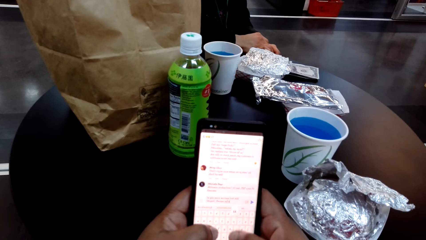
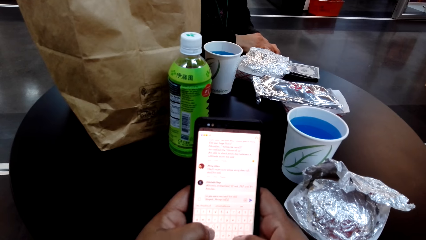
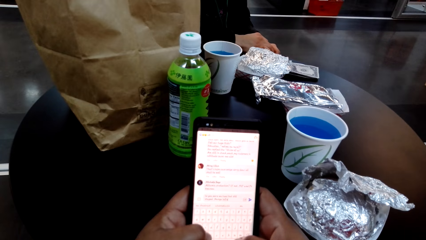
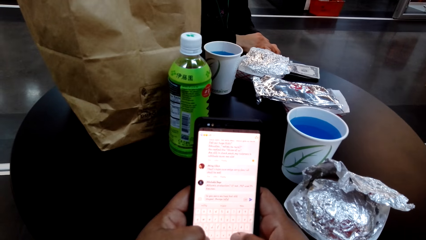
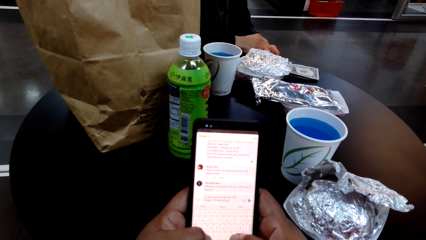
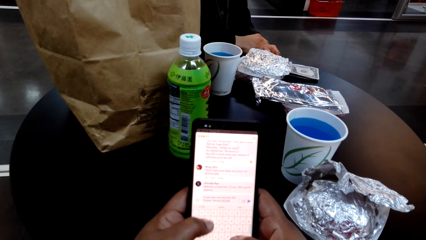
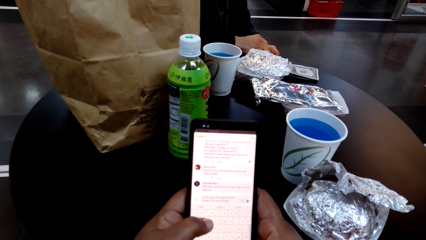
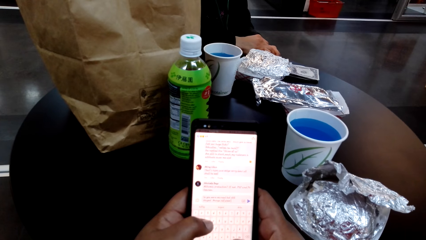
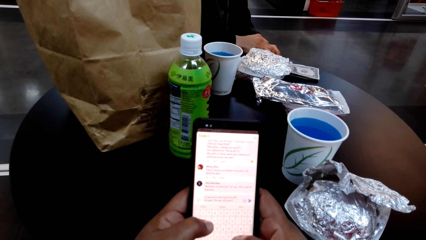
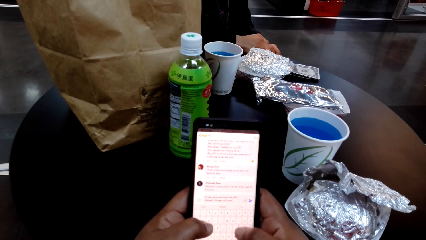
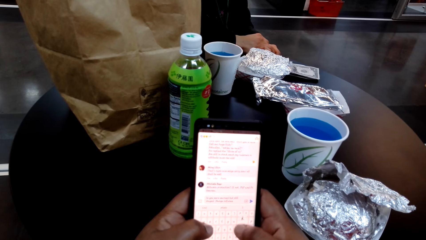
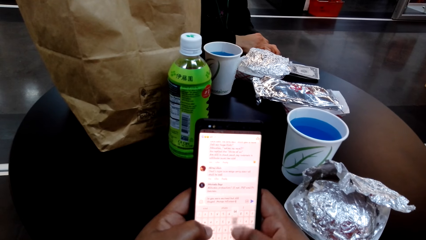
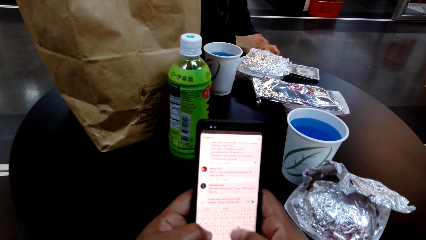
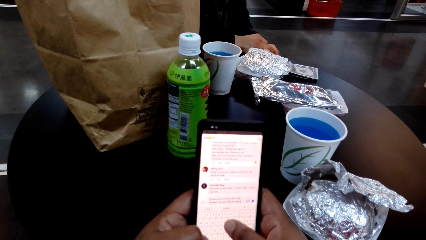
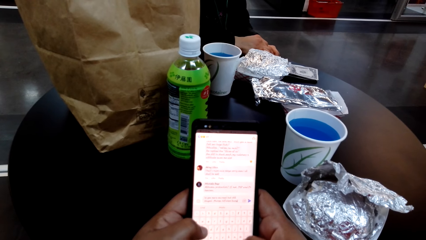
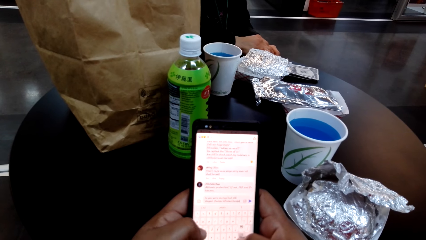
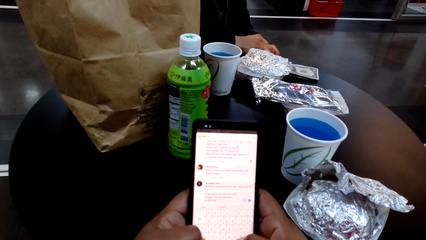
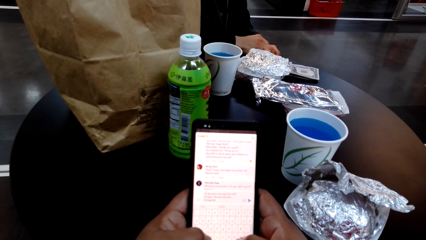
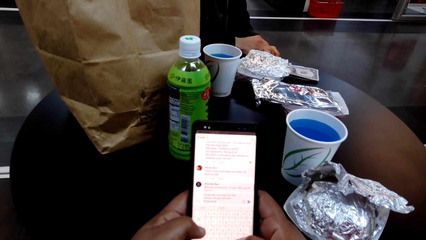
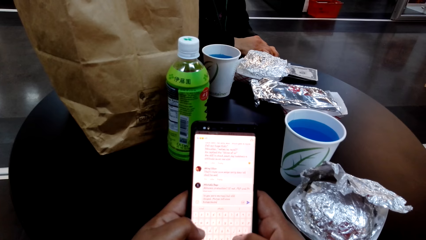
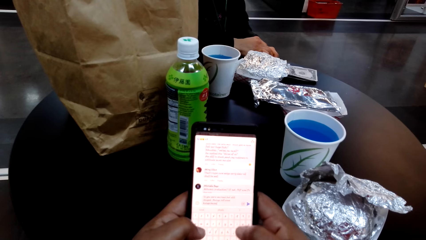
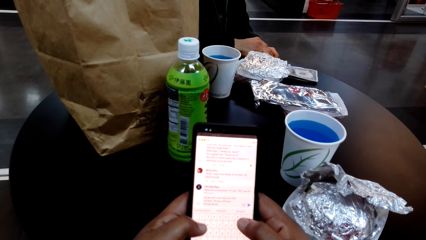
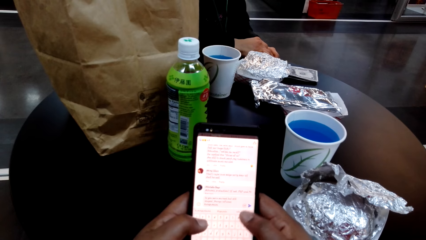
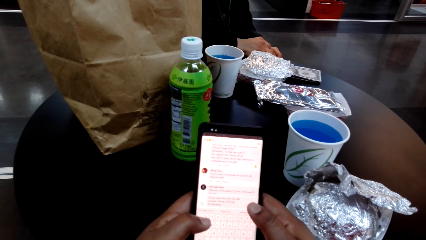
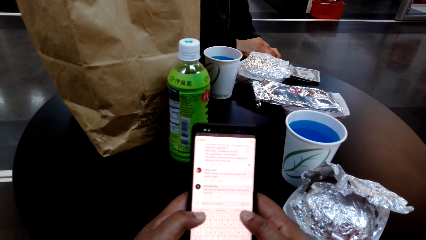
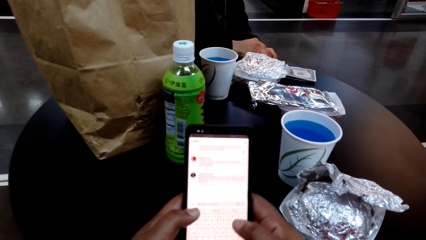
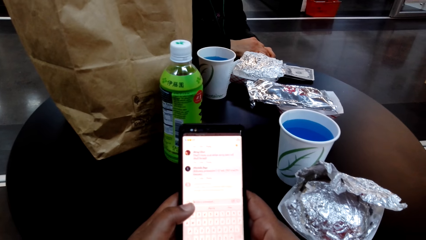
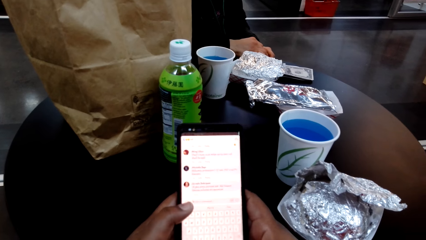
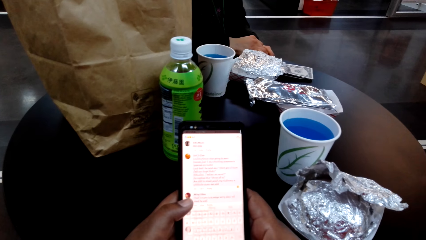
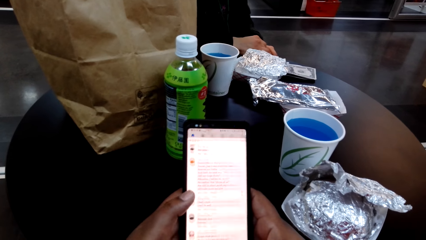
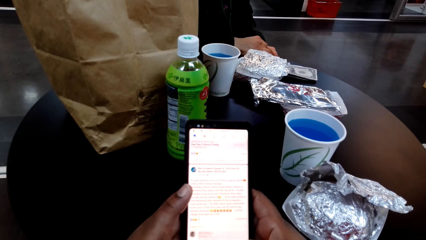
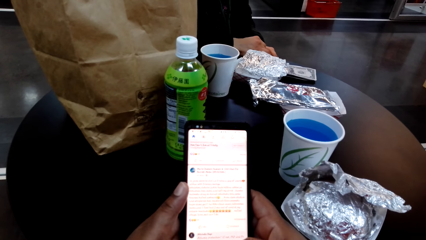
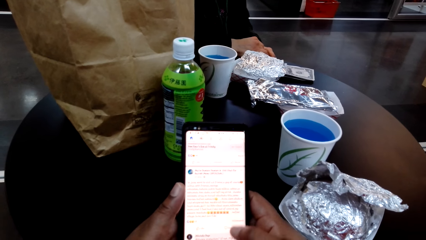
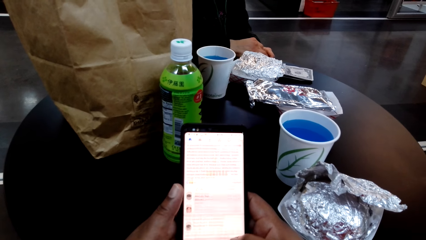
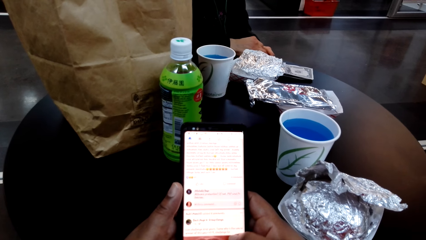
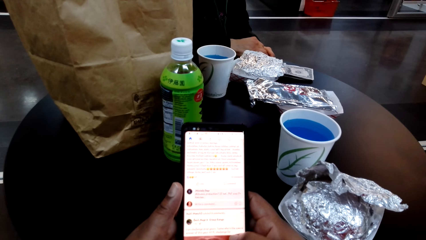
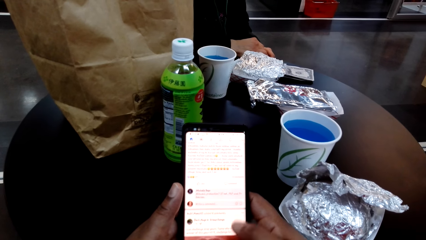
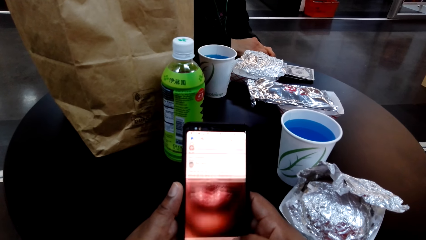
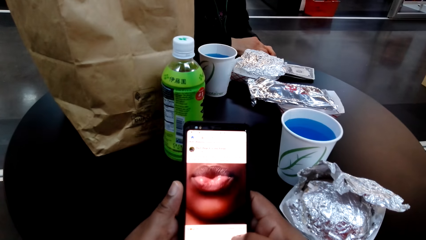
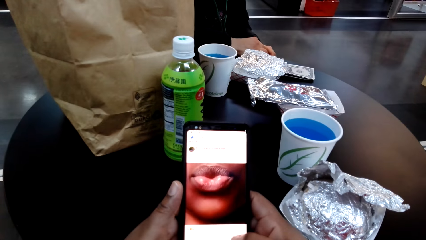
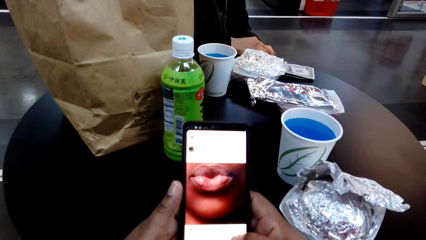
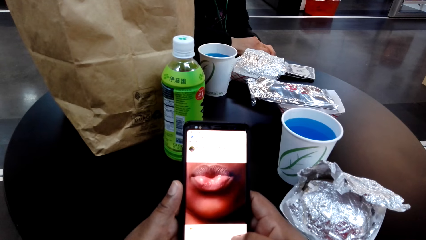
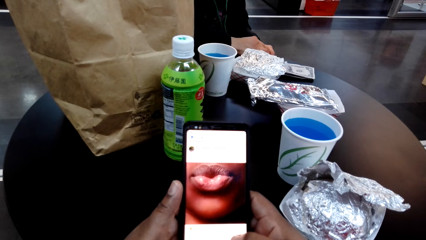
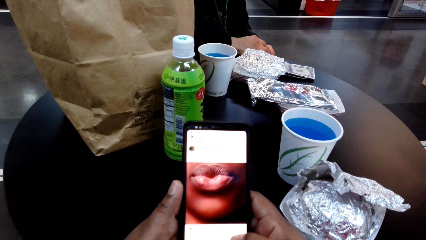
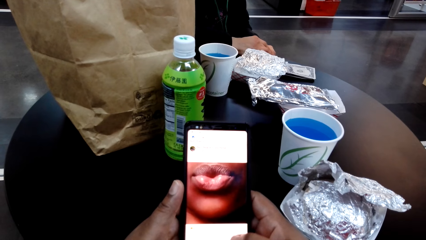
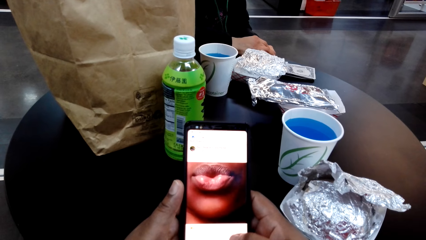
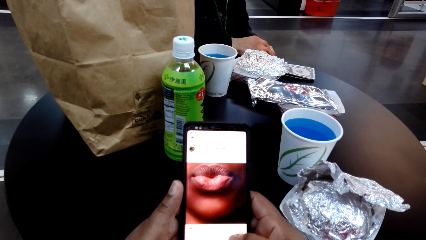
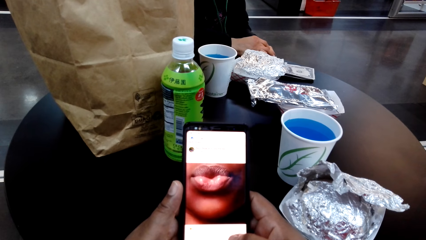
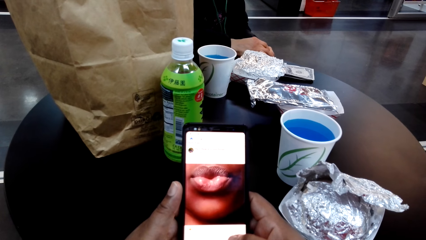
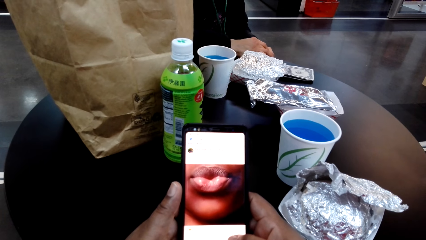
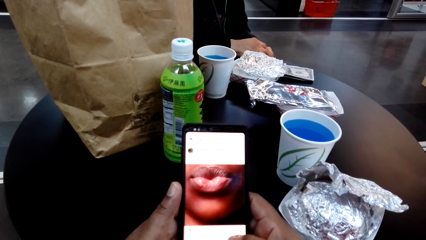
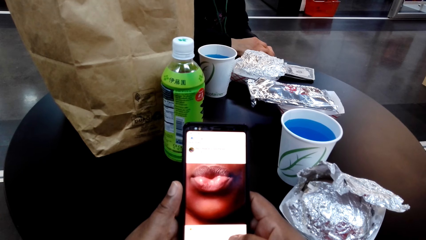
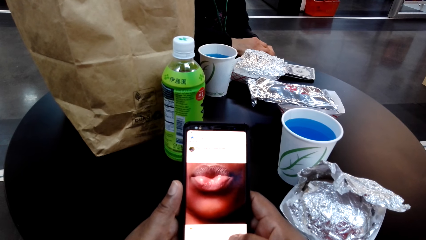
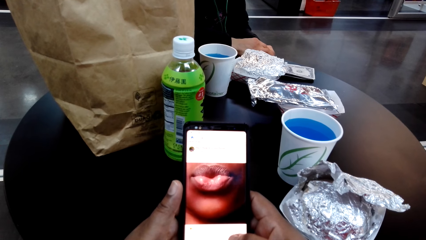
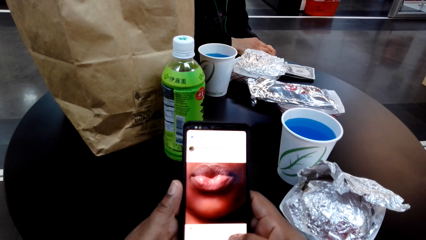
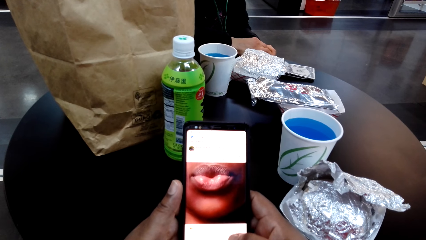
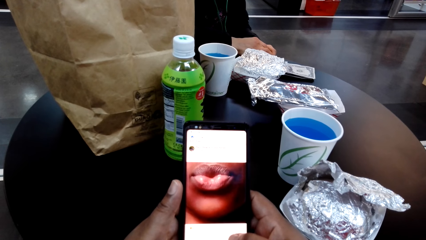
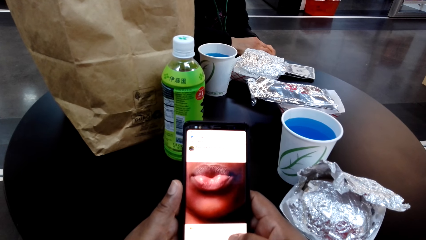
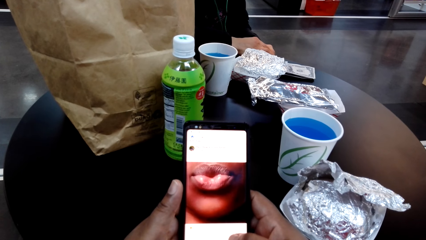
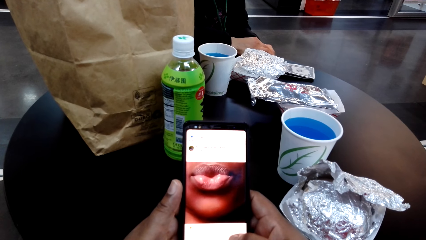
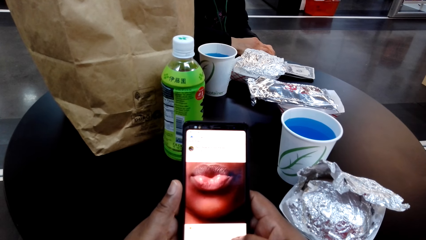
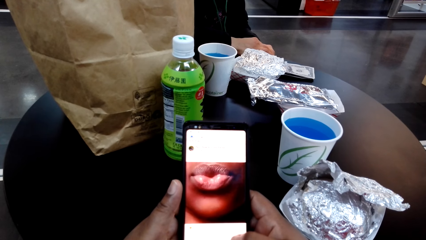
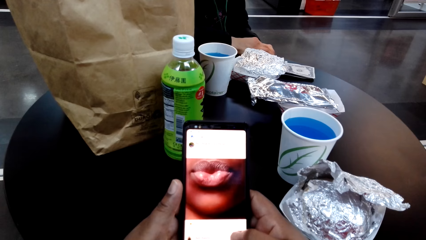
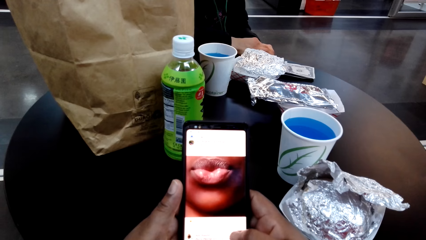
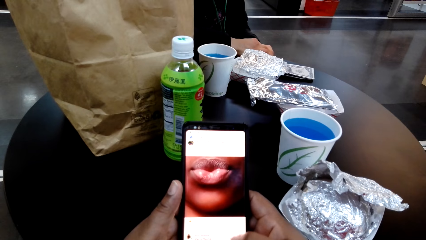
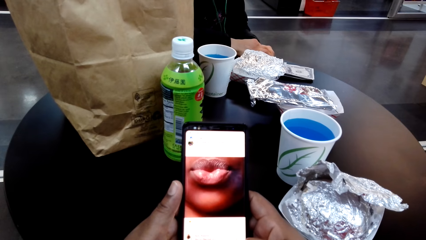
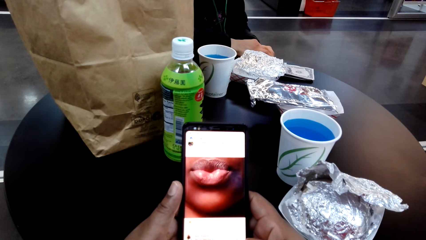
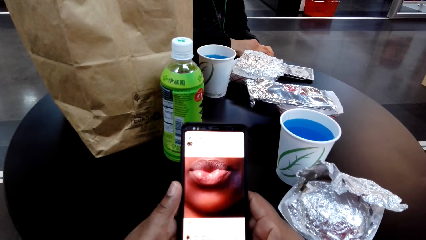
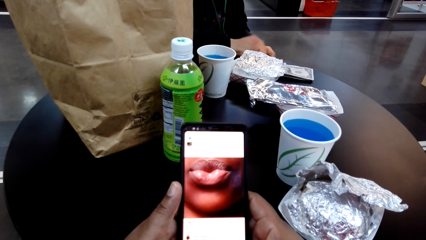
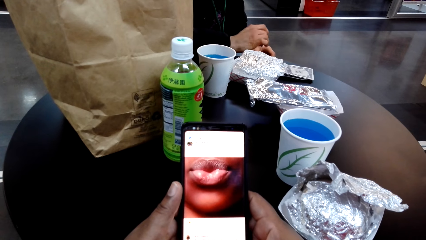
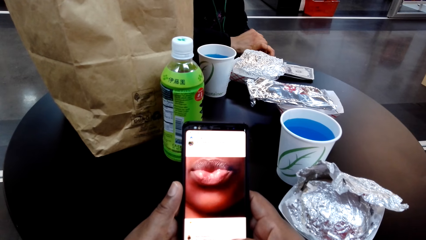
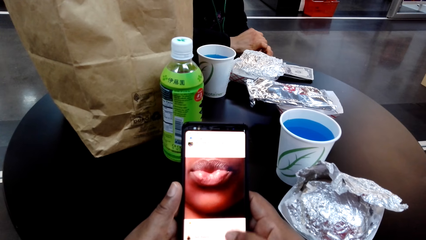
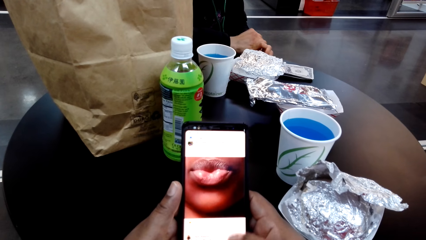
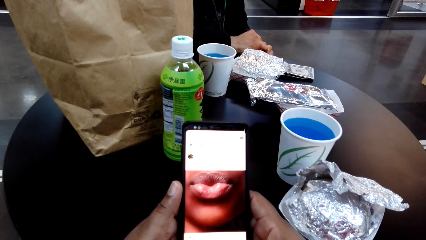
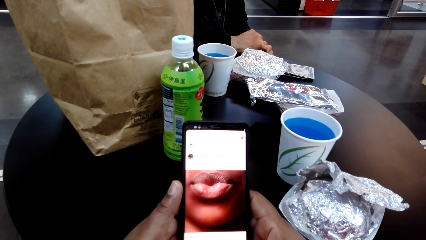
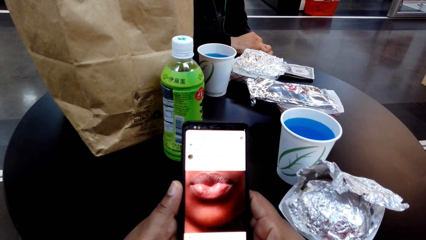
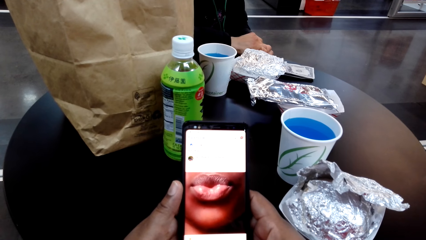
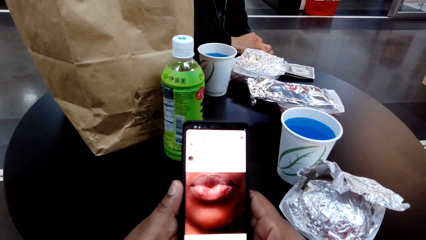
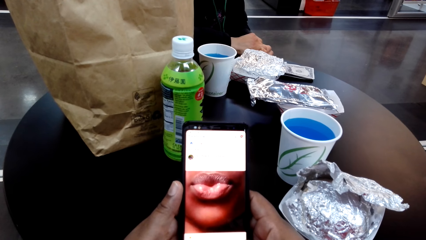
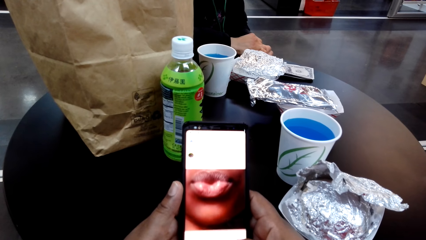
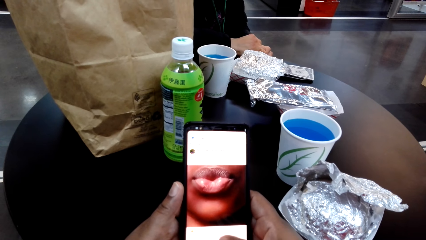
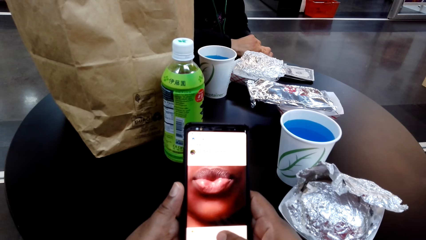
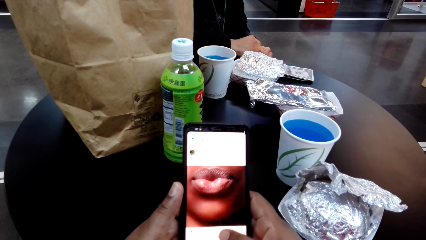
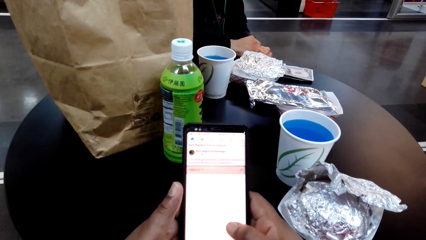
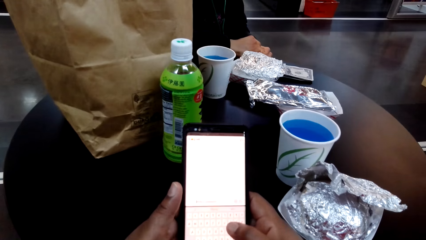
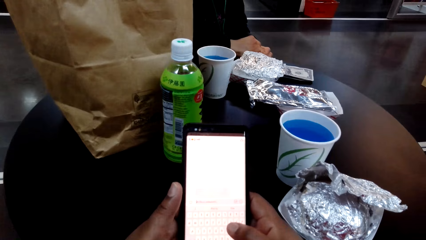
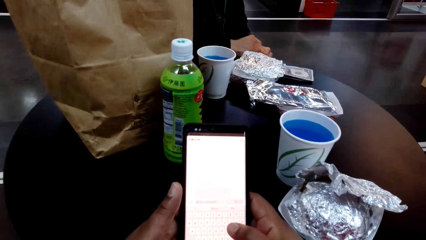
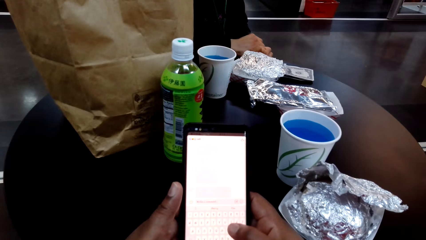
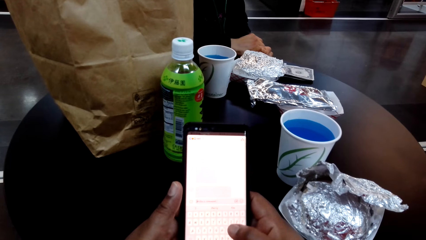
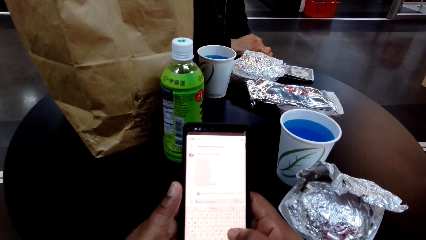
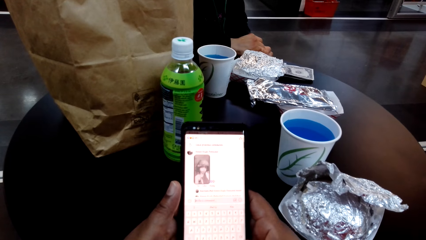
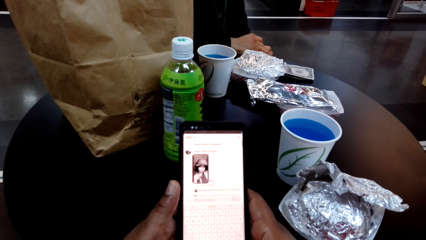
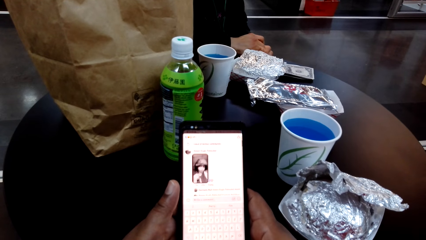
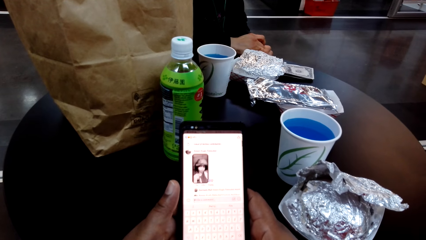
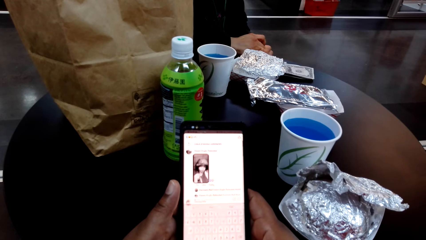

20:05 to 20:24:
The camera wearer scrolls on the cellphone. They stare at the cellphone. They scroll on the cellphone.
